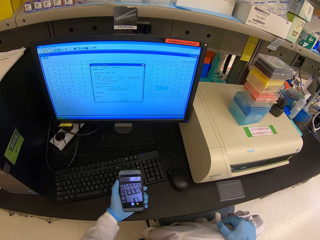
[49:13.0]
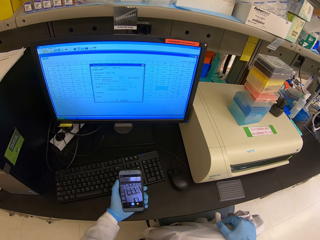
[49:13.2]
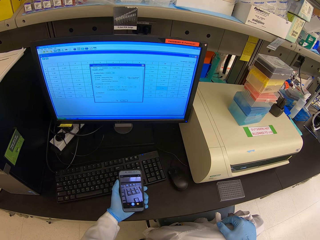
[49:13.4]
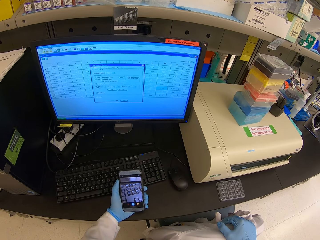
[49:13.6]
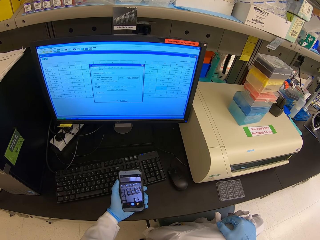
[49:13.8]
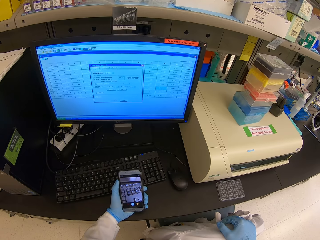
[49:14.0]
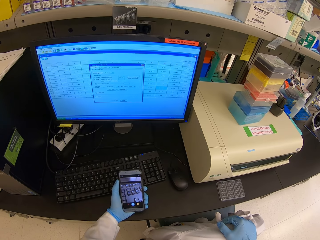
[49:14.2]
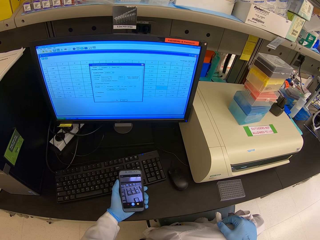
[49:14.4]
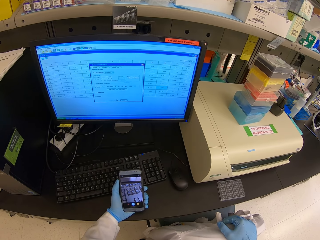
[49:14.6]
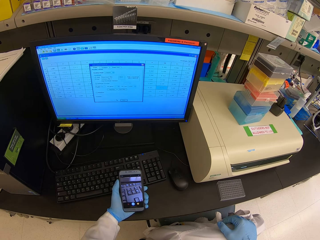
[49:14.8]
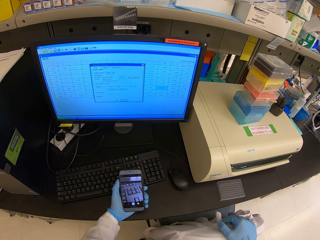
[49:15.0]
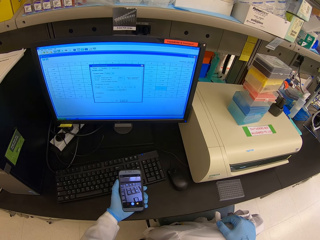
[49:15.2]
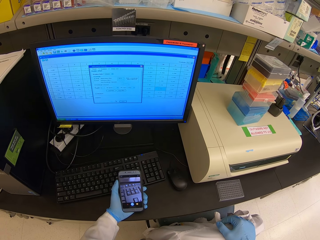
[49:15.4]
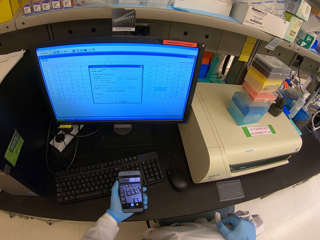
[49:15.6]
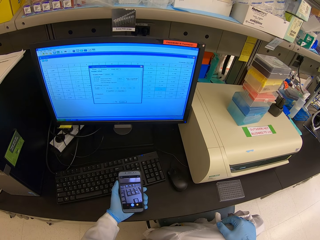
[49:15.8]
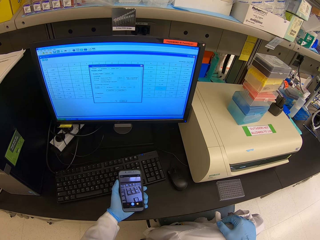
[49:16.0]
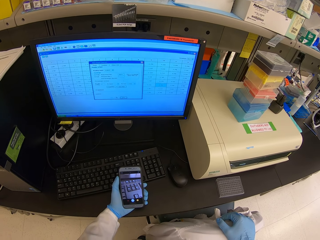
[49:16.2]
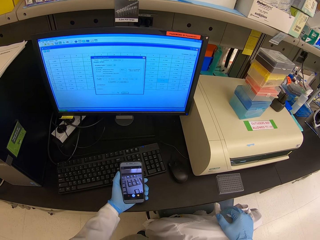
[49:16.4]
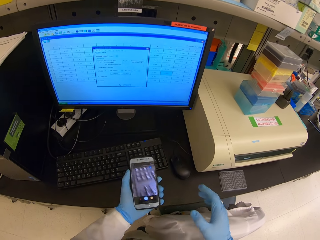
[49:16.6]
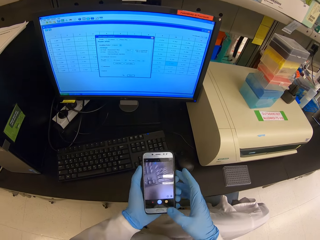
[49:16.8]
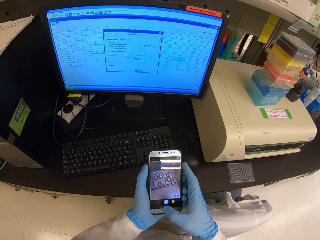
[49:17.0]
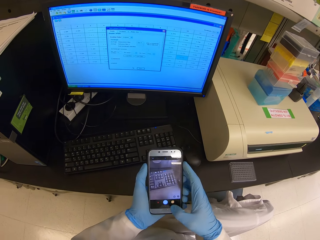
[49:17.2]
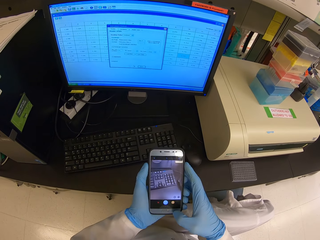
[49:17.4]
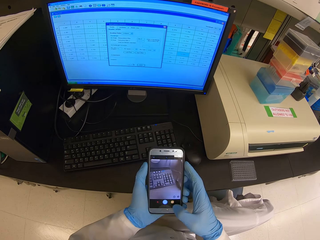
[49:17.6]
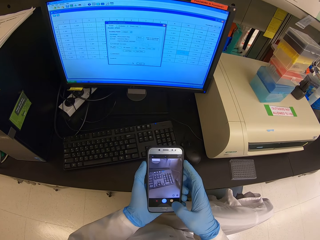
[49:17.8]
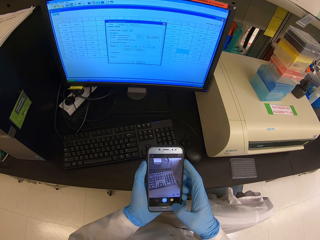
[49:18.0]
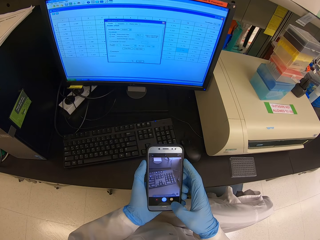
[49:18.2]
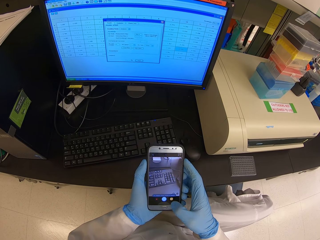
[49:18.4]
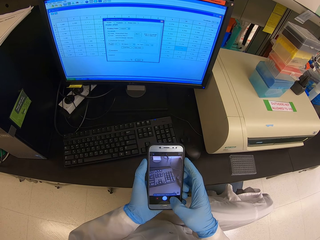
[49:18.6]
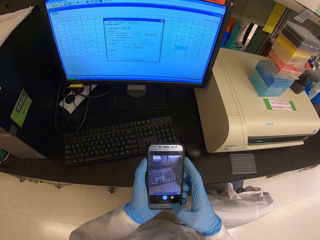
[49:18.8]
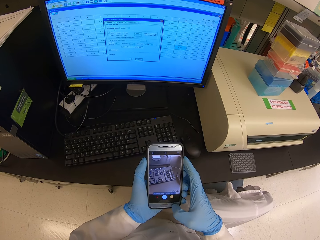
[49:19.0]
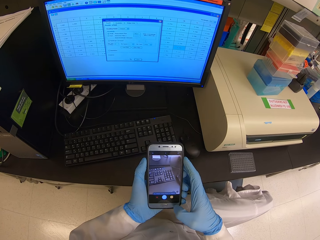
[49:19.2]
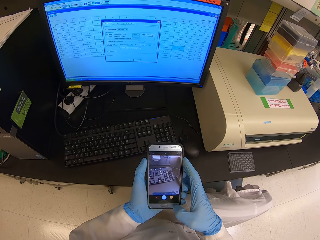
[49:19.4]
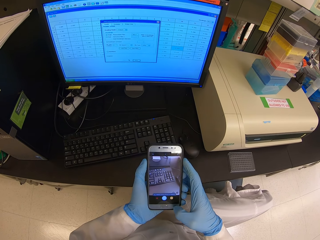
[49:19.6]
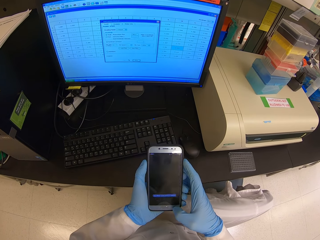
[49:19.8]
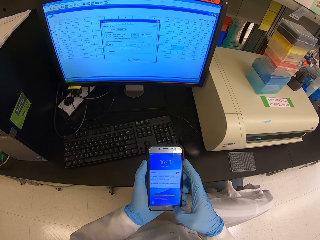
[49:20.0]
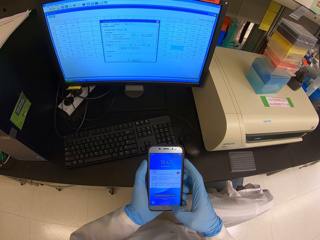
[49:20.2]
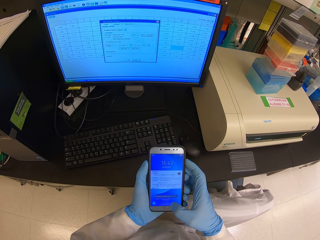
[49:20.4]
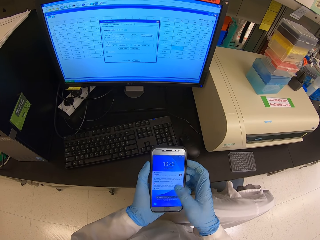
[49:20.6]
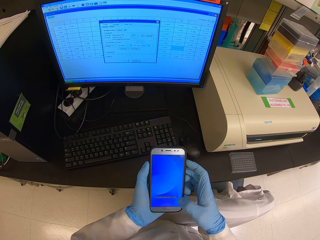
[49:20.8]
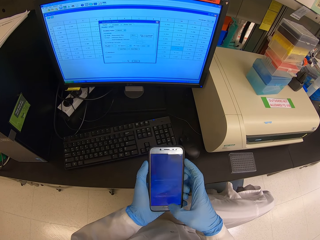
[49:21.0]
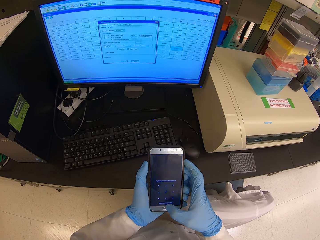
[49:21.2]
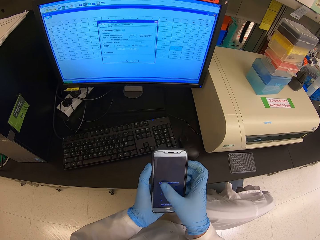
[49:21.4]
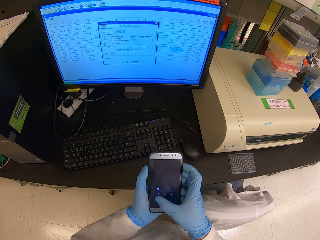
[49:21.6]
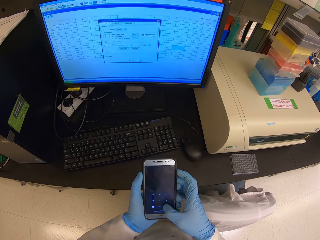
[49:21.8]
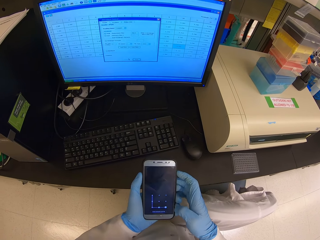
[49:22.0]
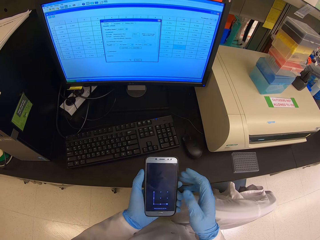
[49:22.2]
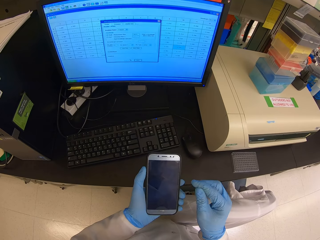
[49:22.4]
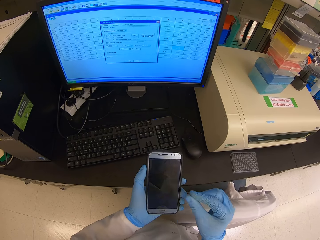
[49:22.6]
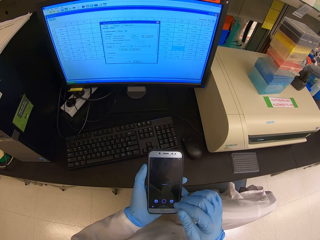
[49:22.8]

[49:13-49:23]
The camera wearer operates the phone.

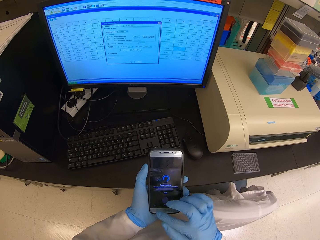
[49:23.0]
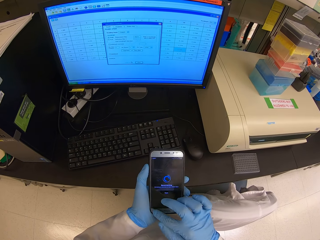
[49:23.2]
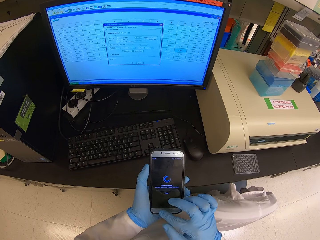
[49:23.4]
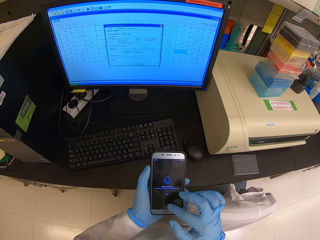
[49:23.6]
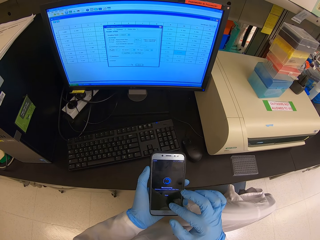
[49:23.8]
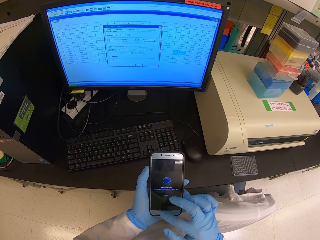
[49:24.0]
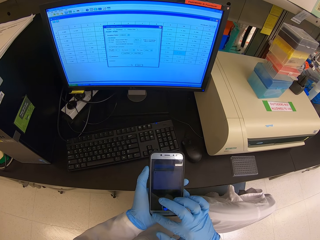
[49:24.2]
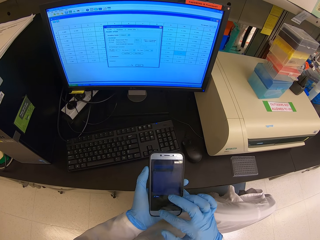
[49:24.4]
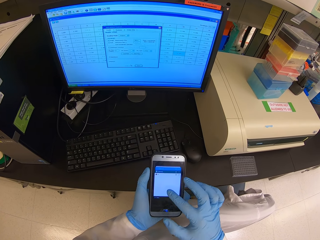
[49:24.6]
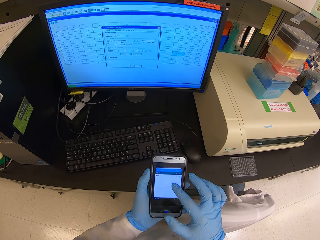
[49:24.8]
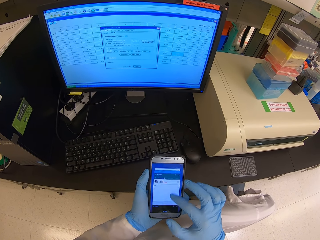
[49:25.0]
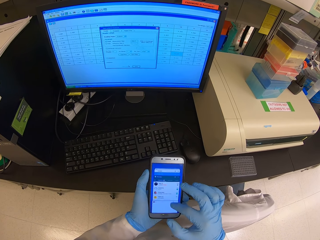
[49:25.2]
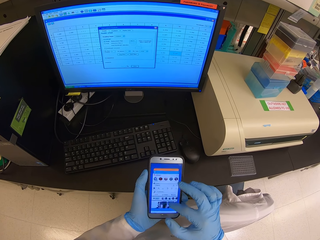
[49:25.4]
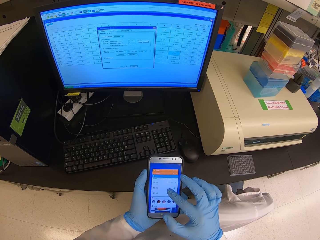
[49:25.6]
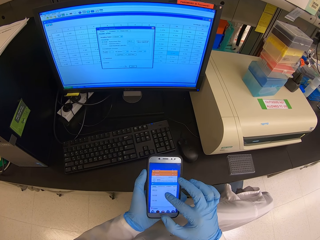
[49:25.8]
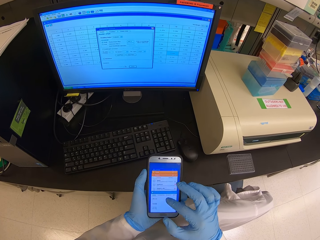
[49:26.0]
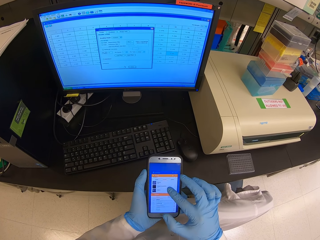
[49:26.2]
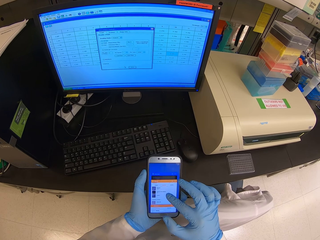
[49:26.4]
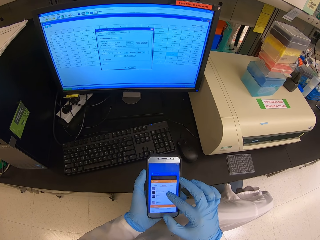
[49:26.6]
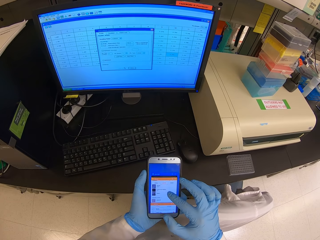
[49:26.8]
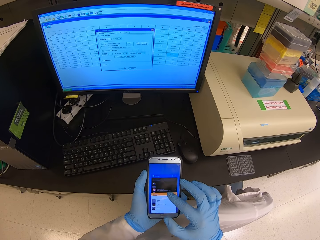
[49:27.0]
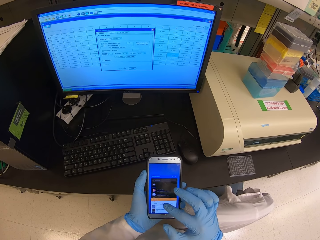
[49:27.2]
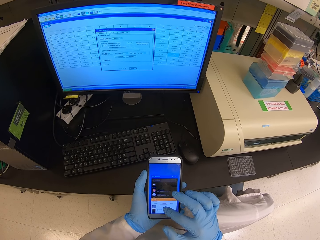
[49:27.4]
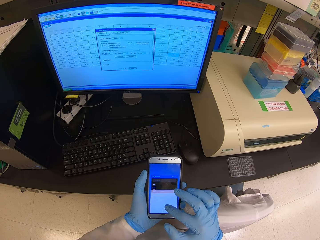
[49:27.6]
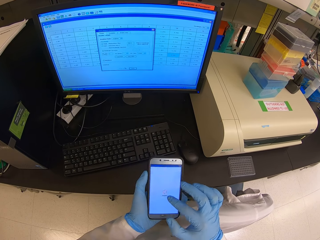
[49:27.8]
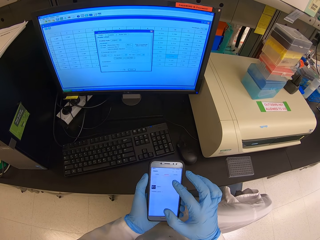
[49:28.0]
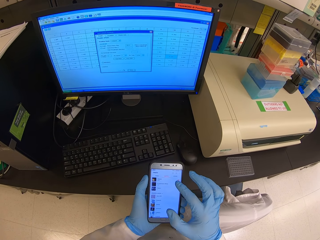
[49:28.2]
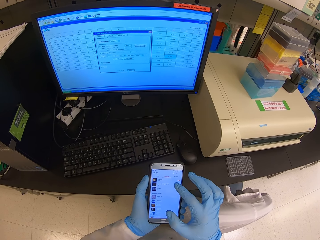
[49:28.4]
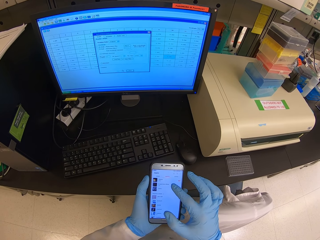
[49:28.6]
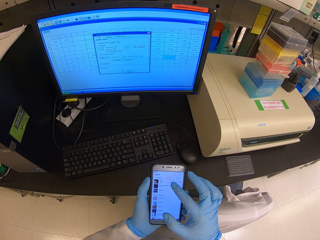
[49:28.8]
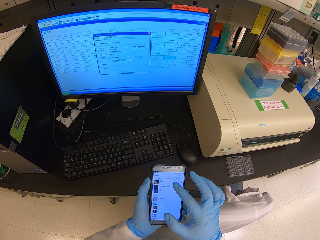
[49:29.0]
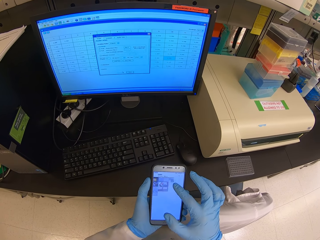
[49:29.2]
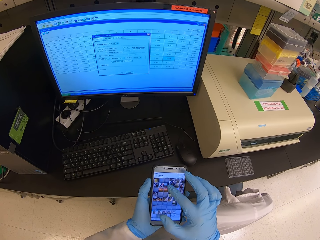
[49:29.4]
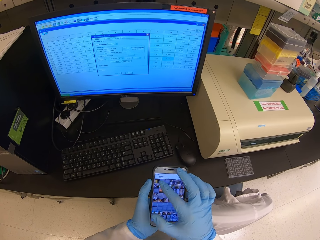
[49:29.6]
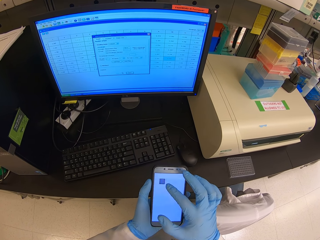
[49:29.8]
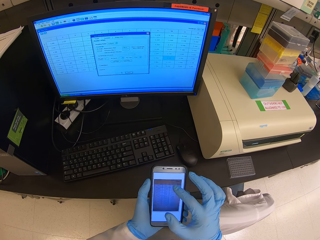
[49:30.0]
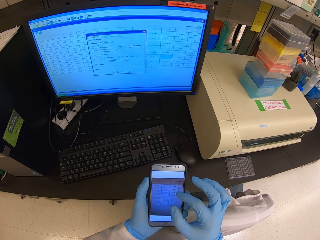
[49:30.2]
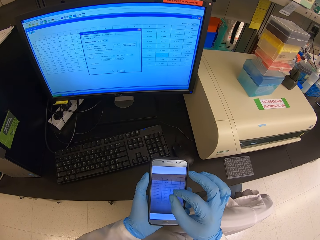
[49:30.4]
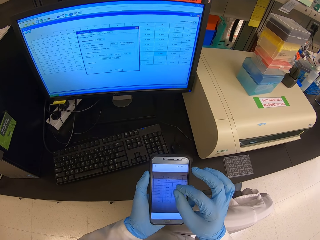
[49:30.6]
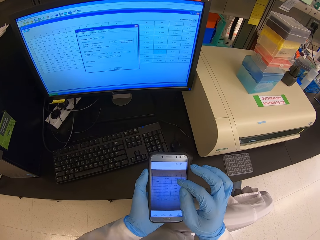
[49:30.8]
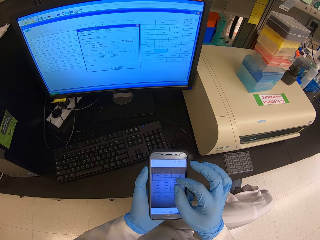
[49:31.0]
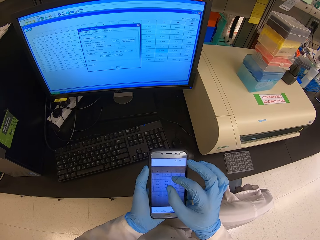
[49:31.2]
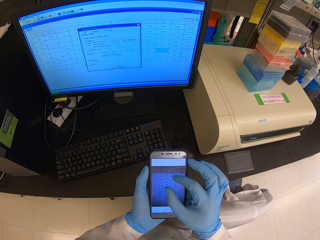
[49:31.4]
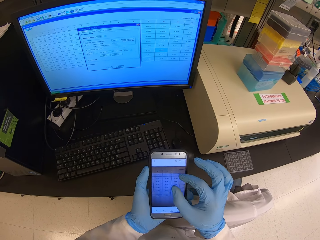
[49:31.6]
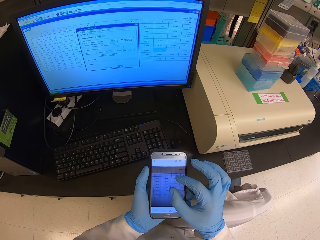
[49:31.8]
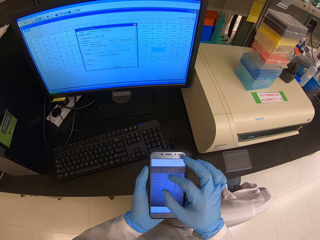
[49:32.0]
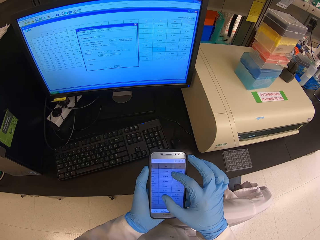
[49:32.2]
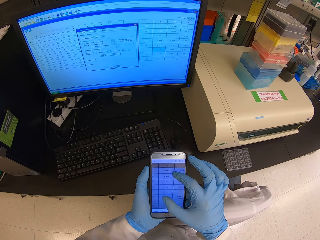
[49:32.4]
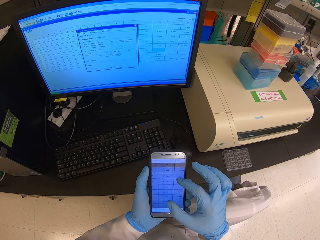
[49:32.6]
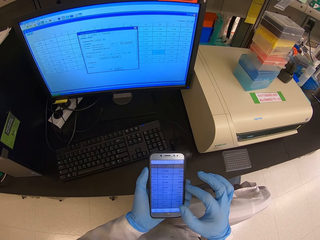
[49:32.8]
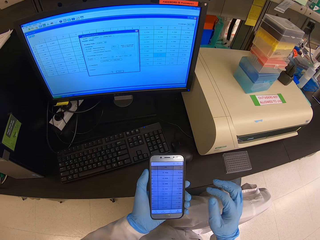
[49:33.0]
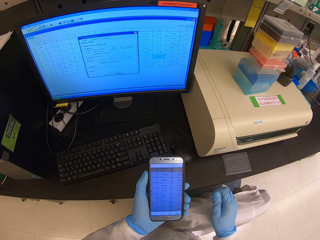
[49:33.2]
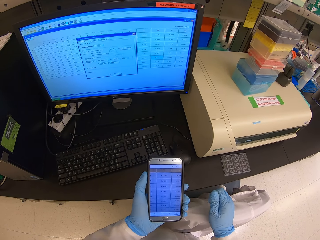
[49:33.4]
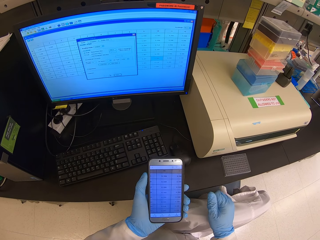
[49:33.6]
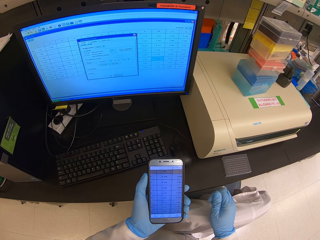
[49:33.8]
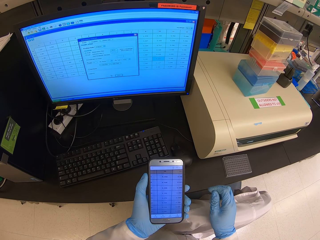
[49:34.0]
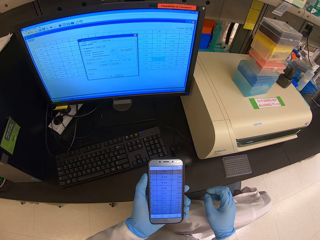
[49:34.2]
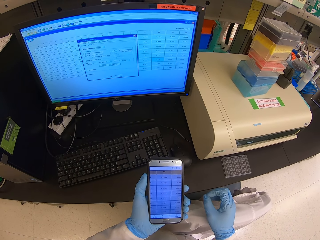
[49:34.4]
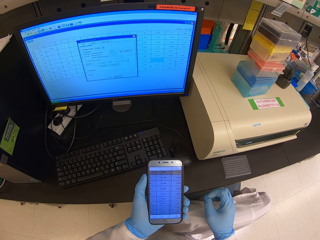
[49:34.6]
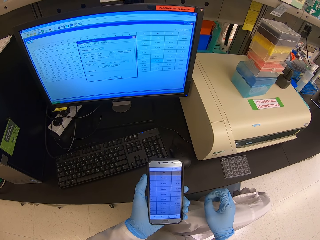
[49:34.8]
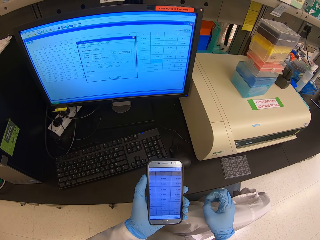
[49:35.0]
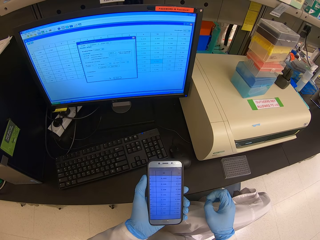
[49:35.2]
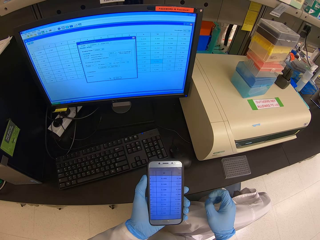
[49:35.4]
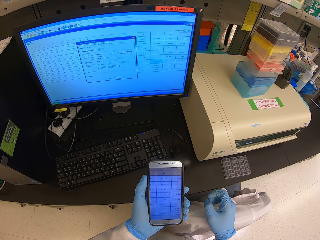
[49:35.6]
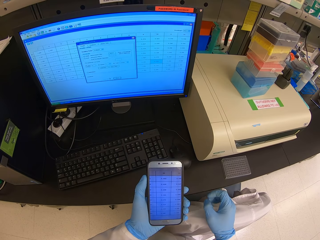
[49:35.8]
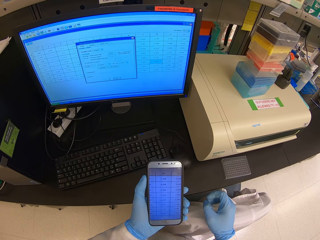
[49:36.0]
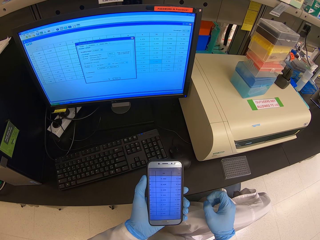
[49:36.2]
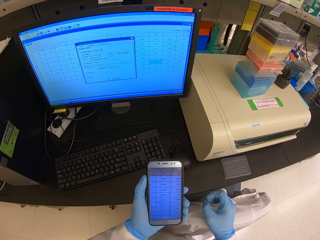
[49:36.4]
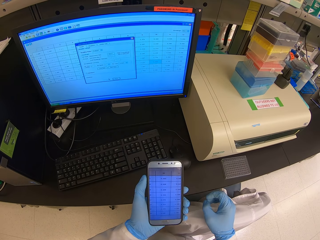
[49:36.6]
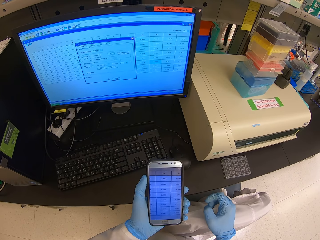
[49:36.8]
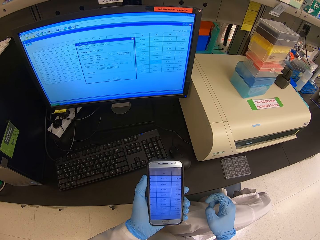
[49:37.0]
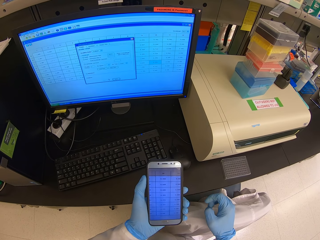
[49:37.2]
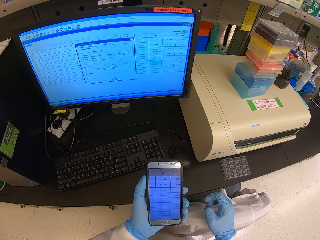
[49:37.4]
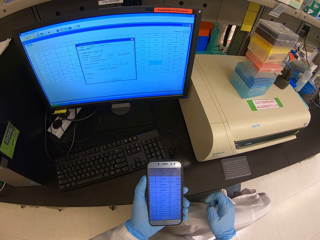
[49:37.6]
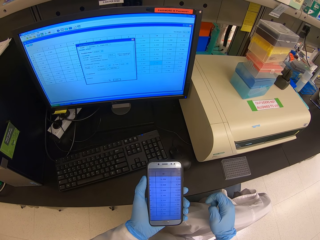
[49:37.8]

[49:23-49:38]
The camera wearer scrolls on the phone. They look at the cell phone.
